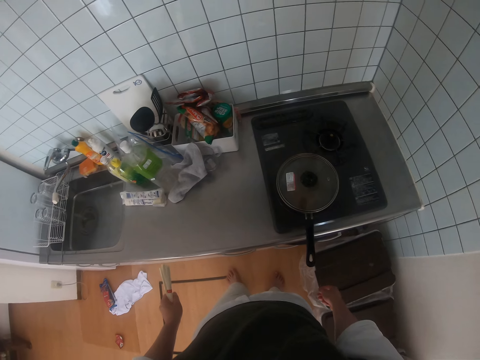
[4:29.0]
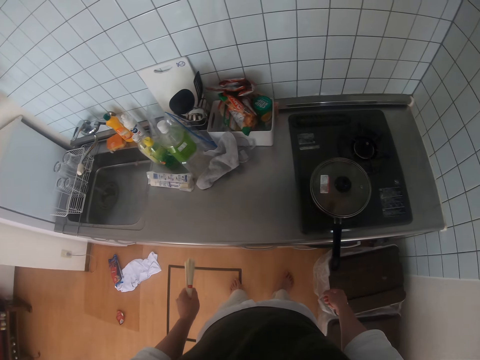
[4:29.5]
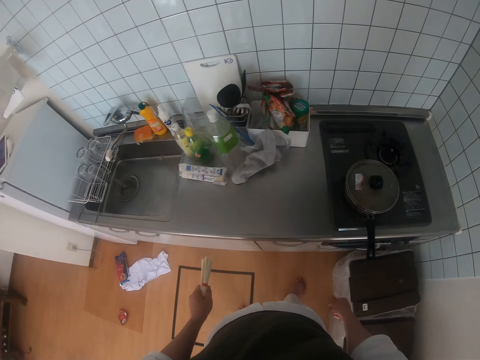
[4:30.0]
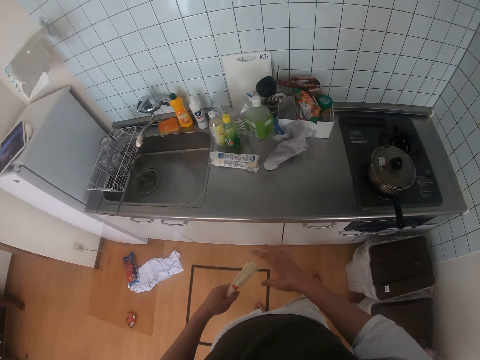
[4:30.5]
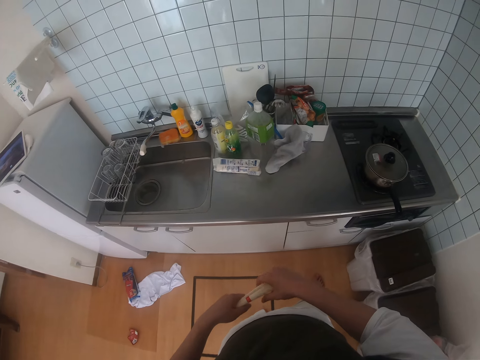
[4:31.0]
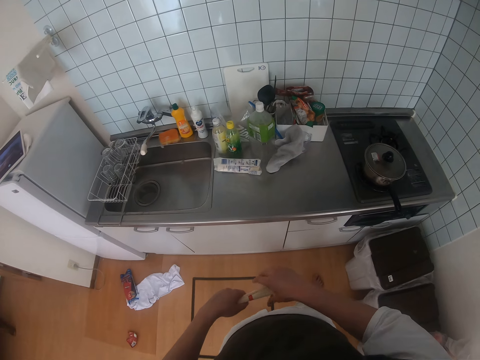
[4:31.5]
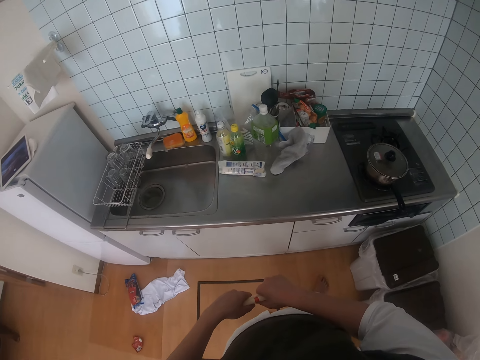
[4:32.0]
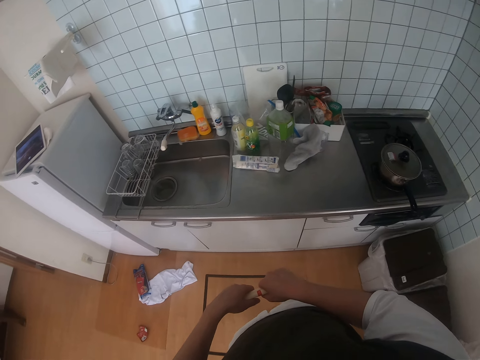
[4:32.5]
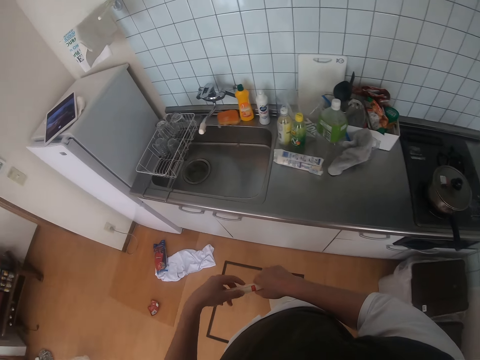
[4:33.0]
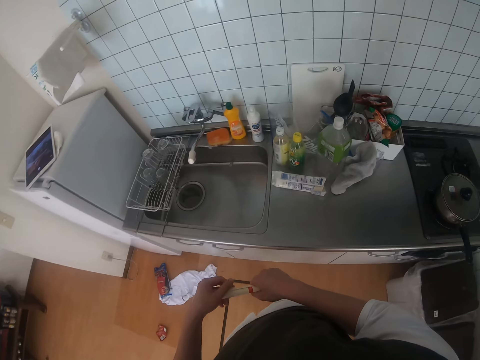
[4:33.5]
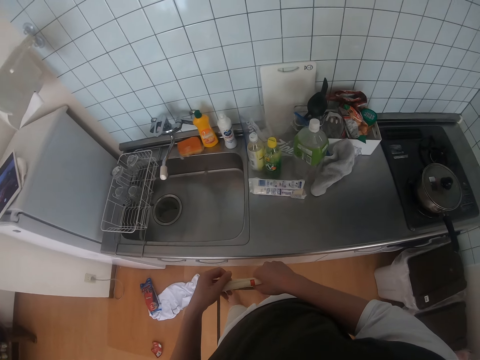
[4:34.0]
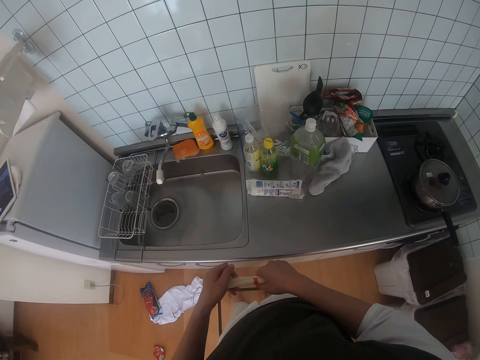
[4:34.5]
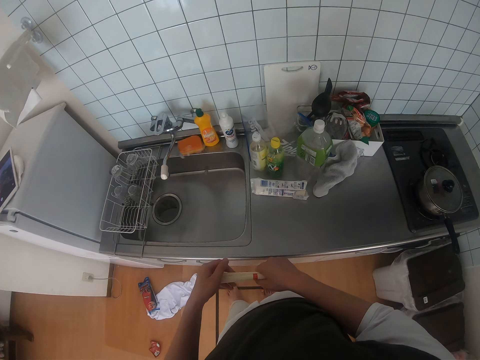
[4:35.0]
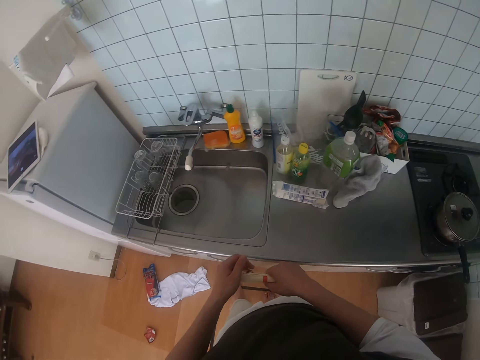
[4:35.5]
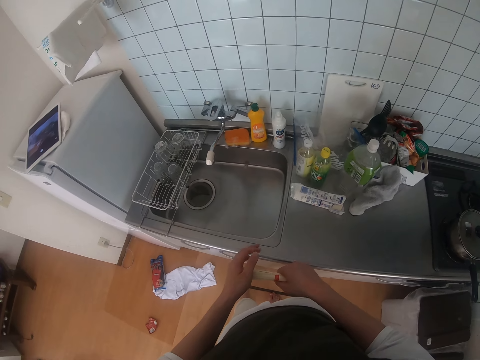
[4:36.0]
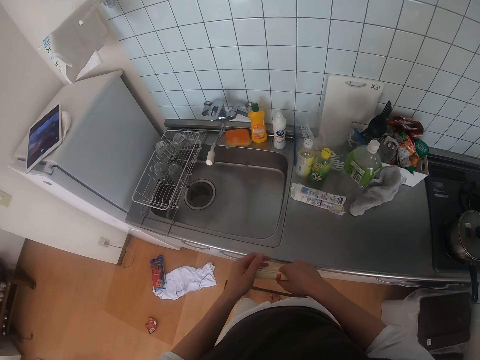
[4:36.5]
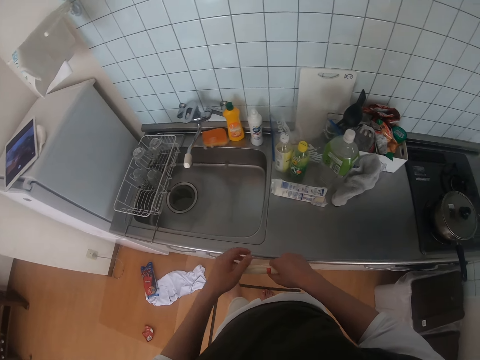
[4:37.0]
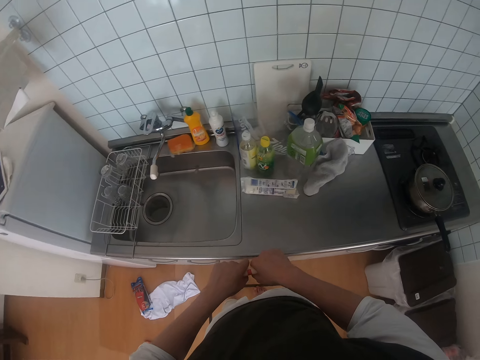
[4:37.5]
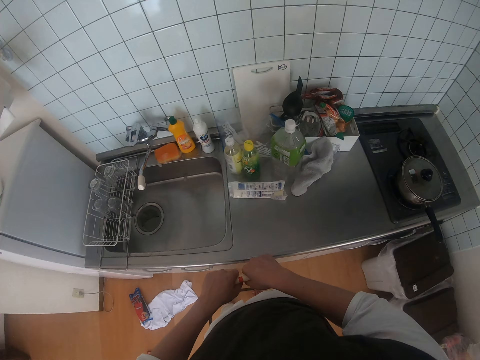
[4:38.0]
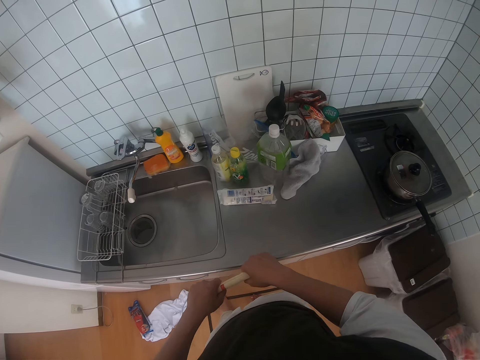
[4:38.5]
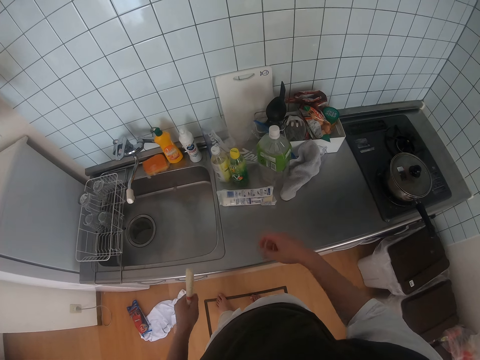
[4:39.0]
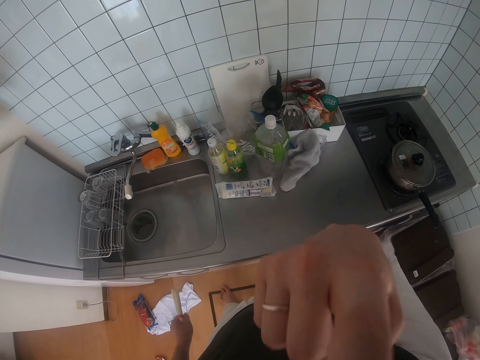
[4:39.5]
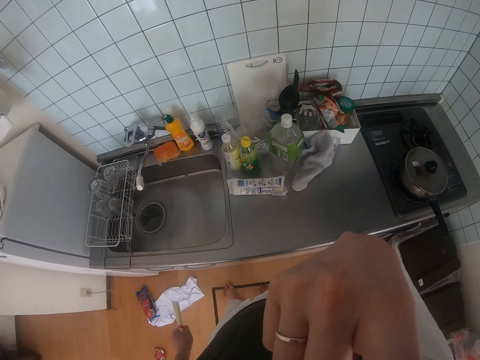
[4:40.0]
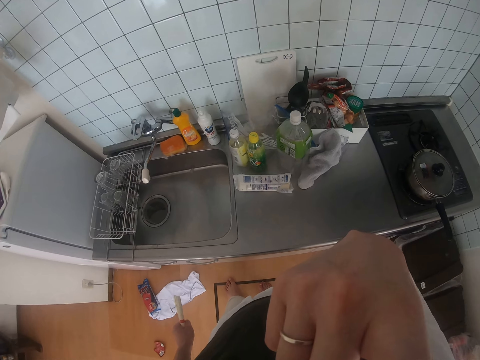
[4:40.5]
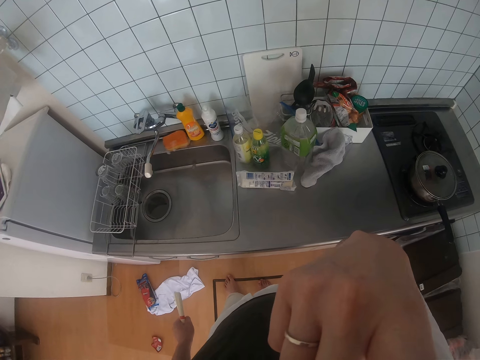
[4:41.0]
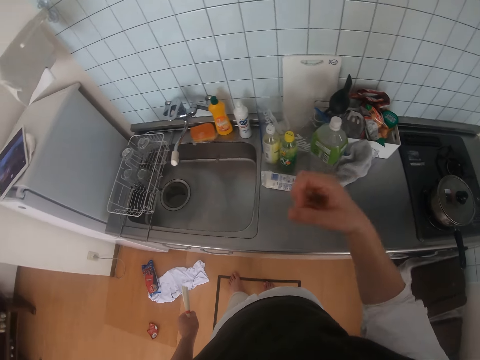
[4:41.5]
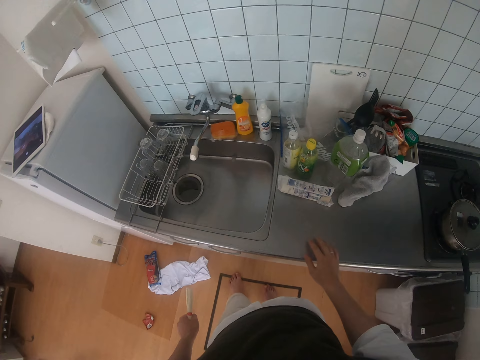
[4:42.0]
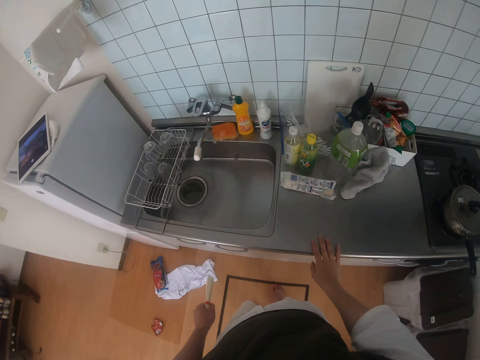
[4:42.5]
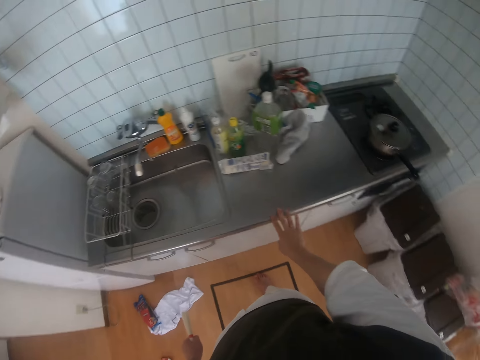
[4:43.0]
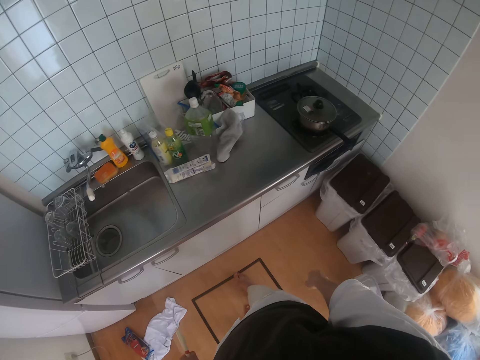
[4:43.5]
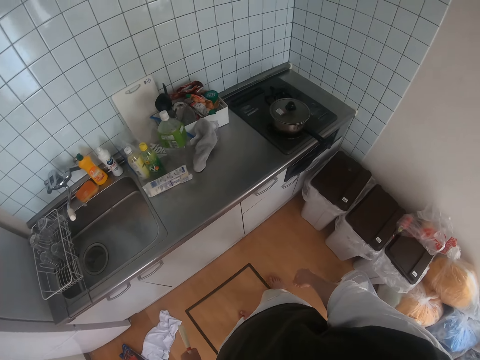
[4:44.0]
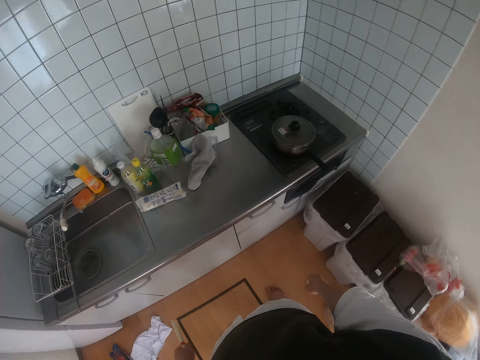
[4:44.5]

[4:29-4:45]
The camera wearer holds pasta with hands. She walks. She presses the pasta in a packet with a hand. She holds the pasta with hands. She moves a hand. She touches her face. She moves a finger. She puts a hand on a sink. She touches the countertop. She walks.

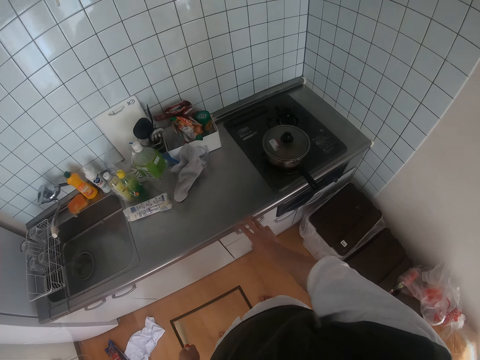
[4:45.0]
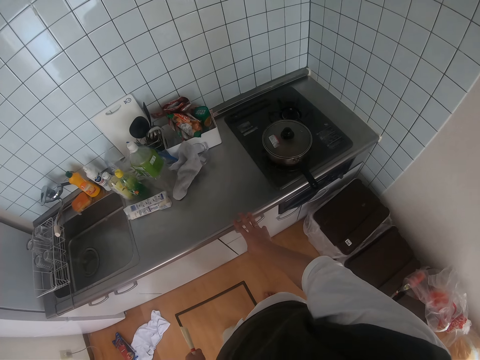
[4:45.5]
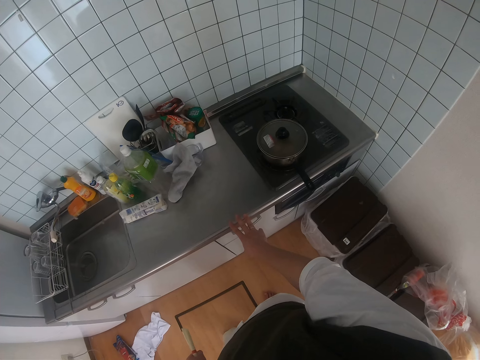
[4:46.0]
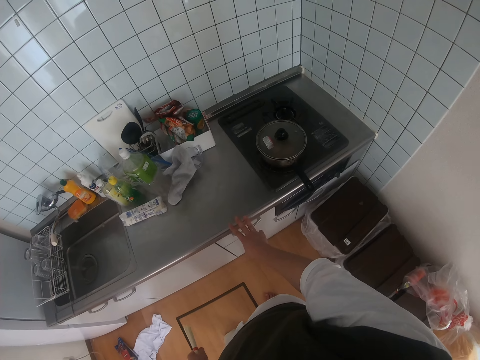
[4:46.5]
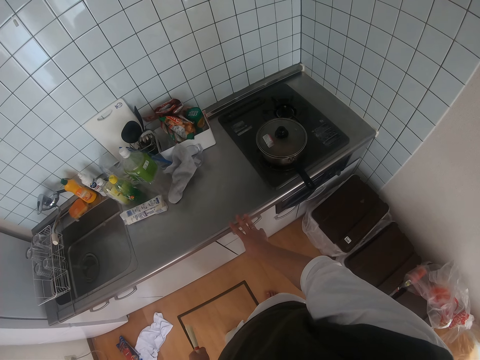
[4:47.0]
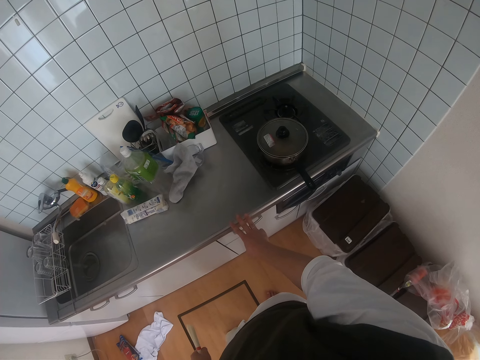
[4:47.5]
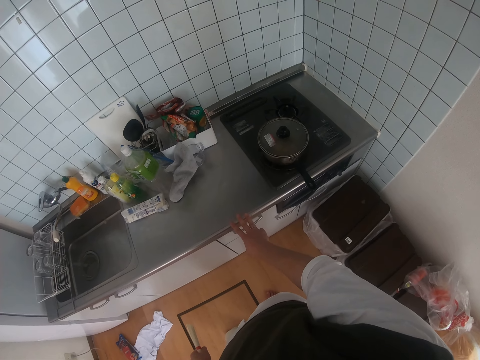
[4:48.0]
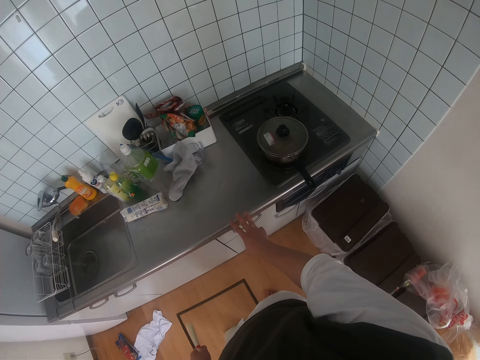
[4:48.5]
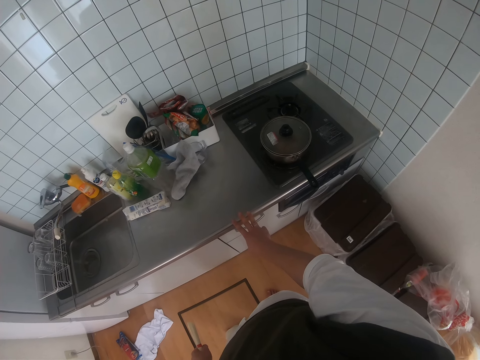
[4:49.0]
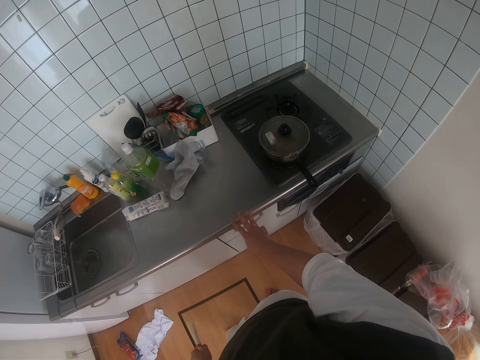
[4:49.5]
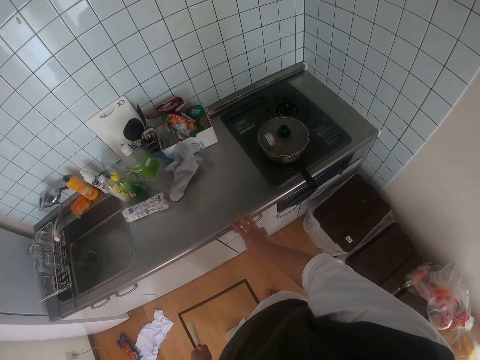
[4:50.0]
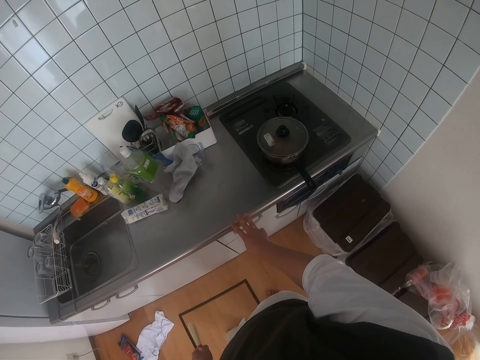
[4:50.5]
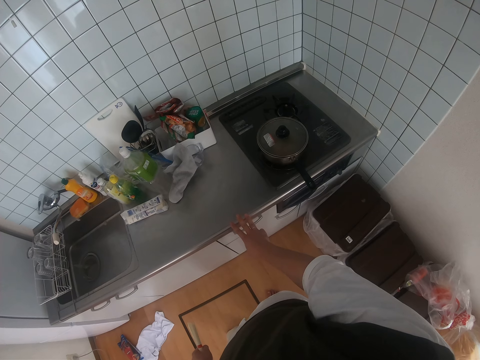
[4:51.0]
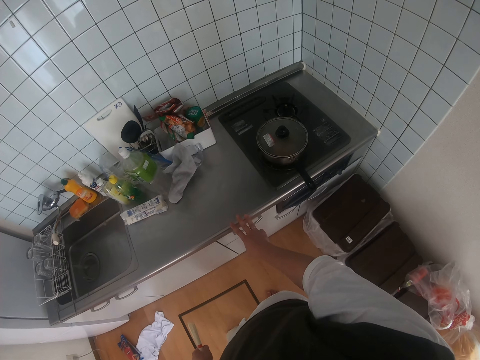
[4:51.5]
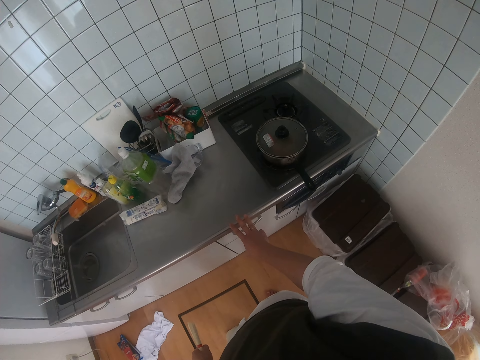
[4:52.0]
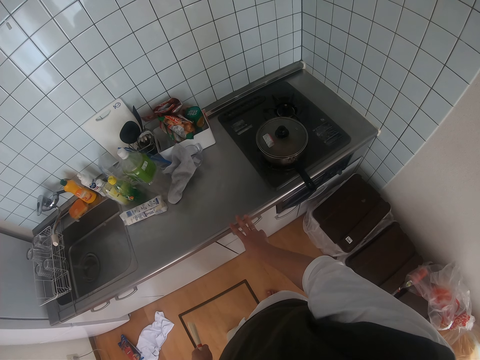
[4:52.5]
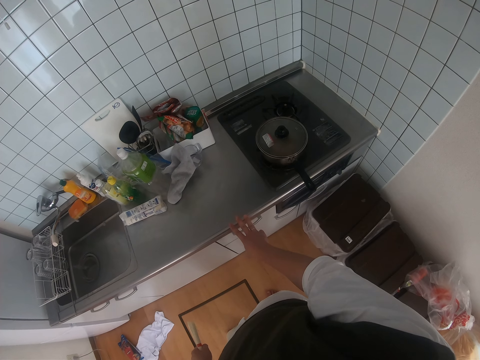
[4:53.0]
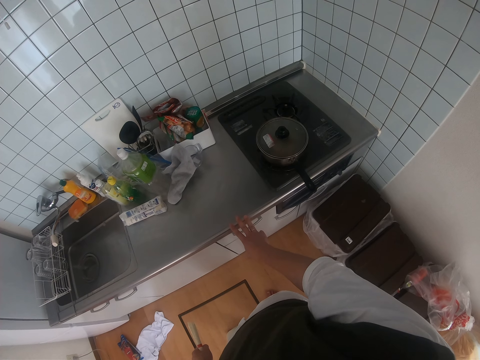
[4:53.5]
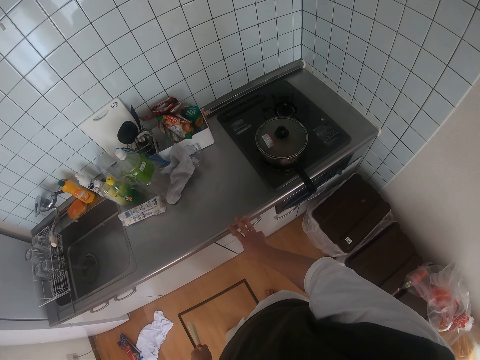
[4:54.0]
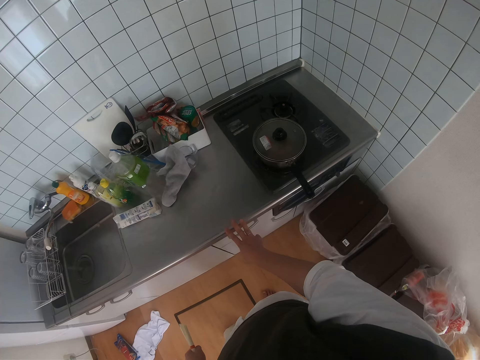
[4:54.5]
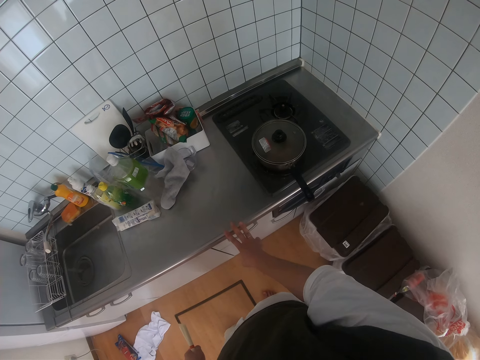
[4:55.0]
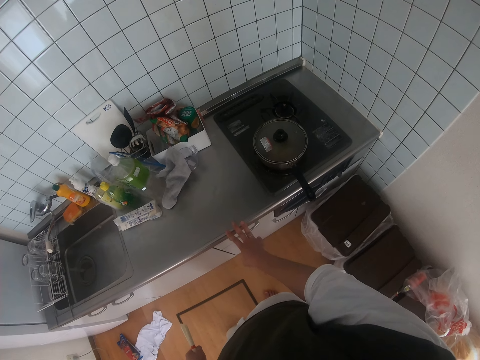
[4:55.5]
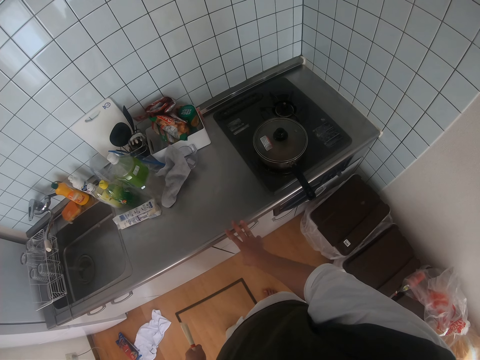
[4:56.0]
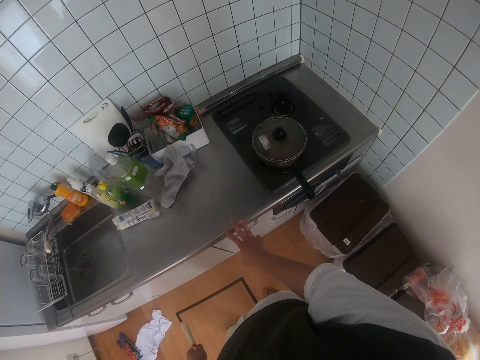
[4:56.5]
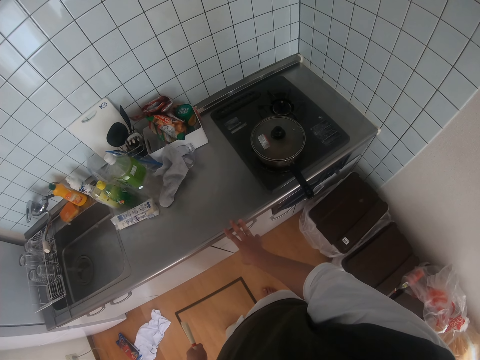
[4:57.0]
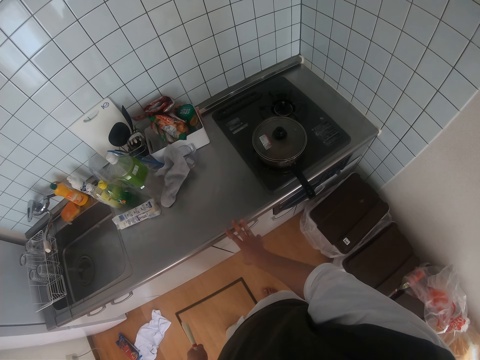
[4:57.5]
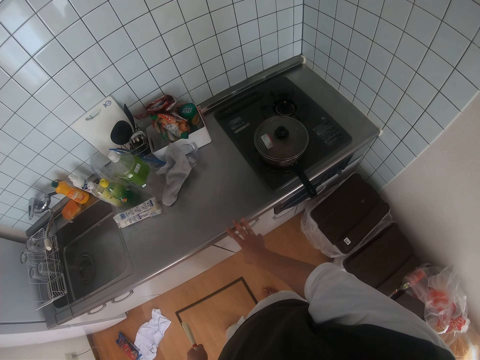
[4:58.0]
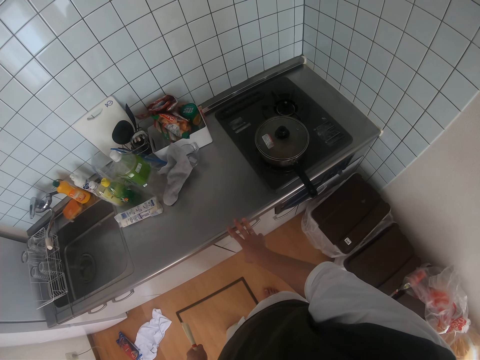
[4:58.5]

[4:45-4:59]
The camera wearer places his right hand on the sink table. He stares at the cooking pot.
